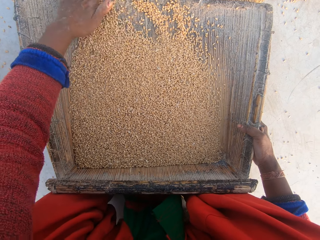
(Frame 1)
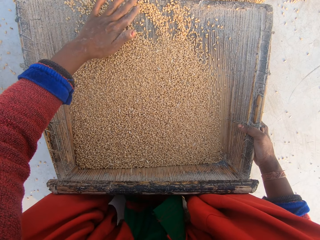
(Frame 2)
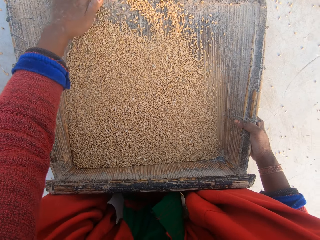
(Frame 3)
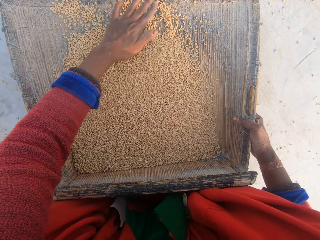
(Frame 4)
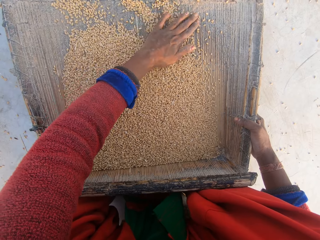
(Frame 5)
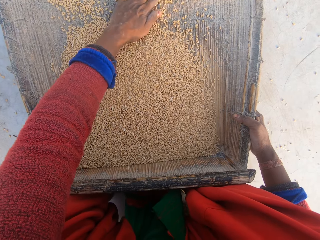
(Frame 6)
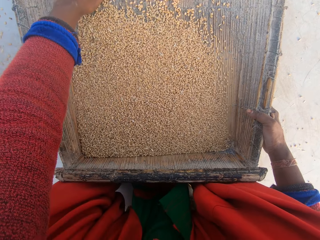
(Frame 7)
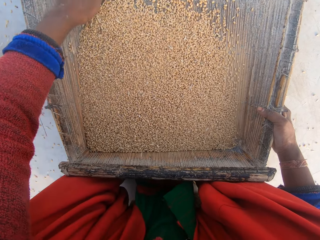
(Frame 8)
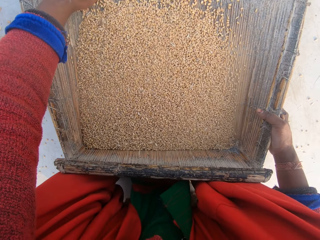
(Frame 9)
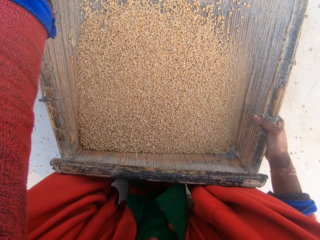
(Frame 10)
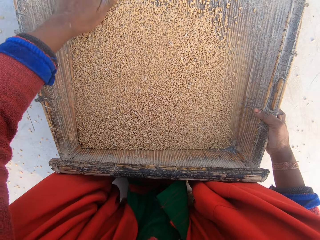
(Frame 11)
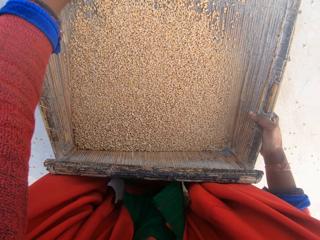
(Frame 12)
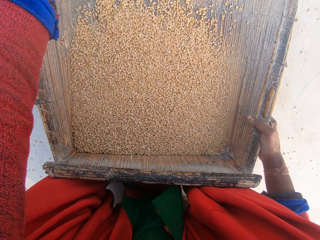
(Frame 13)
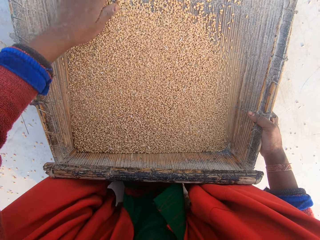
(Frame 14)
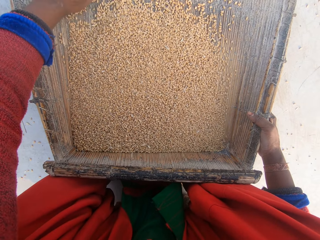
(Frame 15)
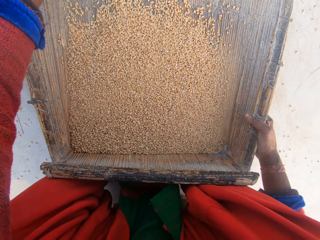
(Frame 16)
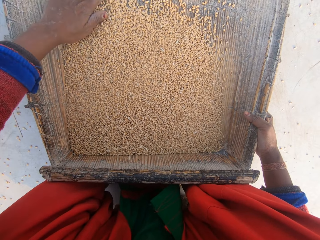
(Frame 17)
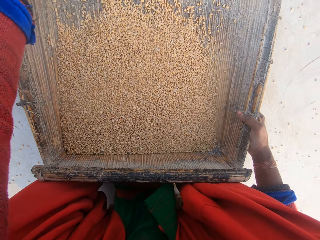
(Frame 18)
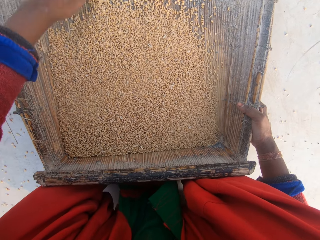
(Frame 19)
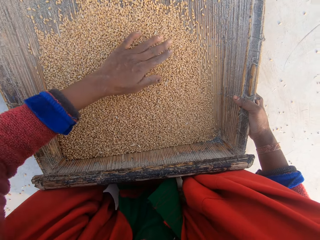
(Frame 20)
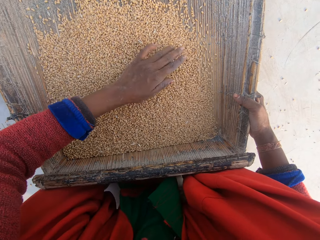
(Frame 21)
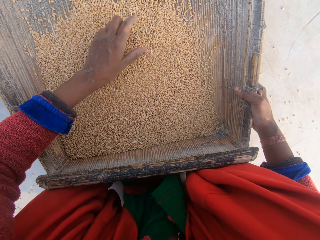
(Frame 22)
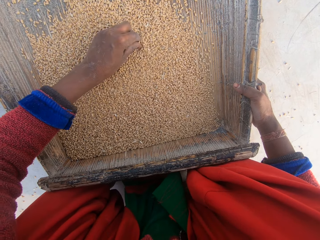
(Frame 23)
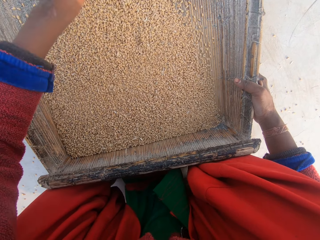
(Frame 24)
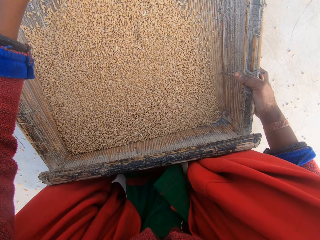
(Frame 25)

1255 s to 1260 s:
The camera wearer touches the maize on the sieve.

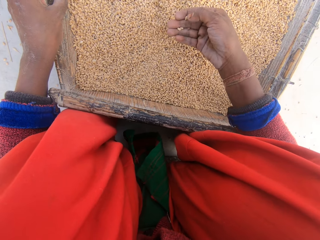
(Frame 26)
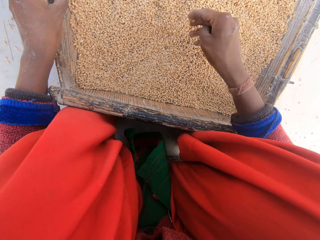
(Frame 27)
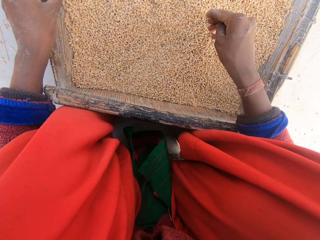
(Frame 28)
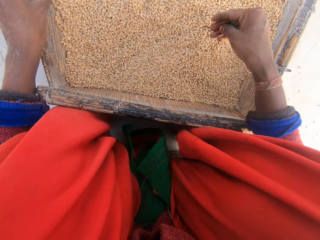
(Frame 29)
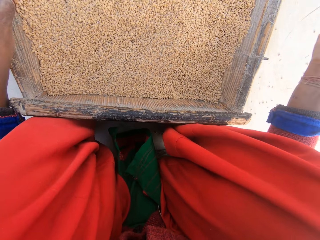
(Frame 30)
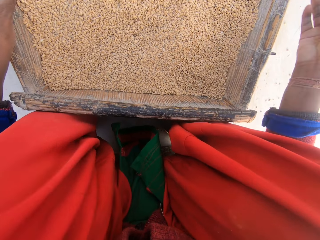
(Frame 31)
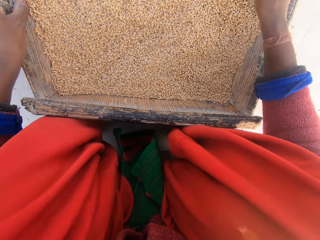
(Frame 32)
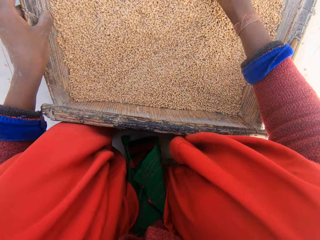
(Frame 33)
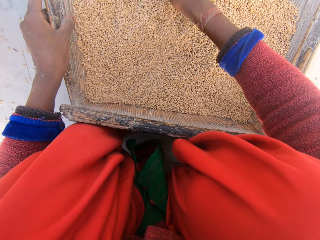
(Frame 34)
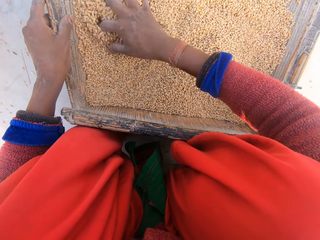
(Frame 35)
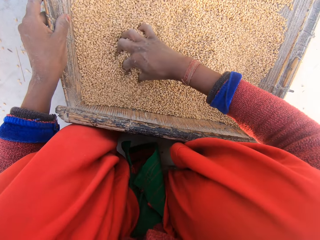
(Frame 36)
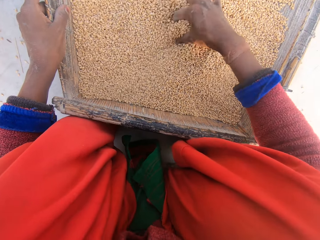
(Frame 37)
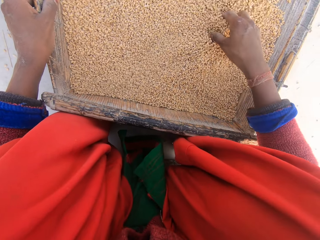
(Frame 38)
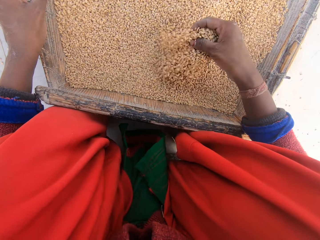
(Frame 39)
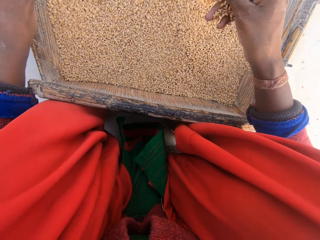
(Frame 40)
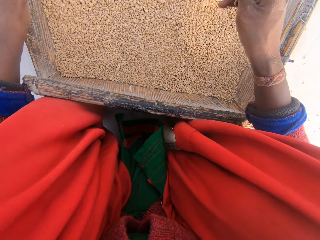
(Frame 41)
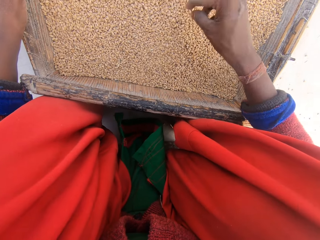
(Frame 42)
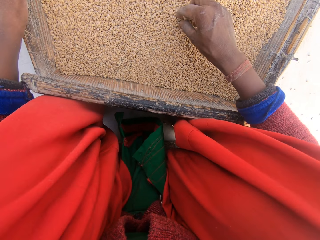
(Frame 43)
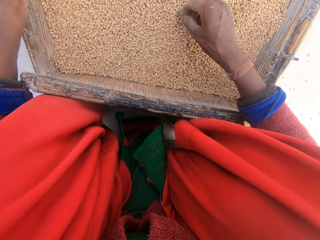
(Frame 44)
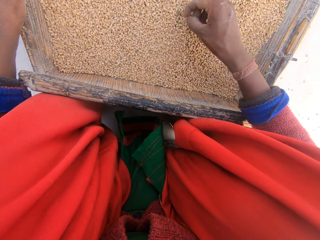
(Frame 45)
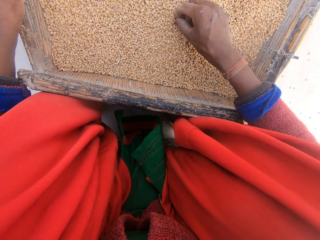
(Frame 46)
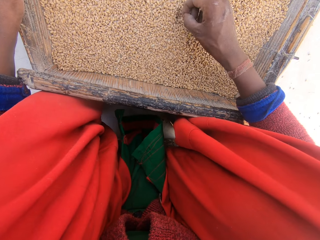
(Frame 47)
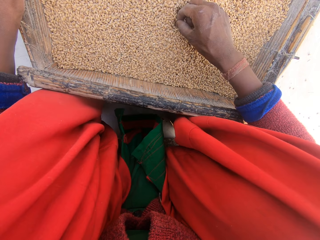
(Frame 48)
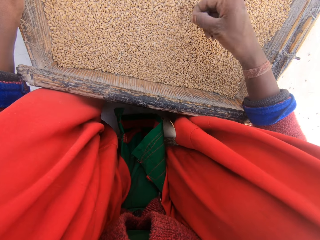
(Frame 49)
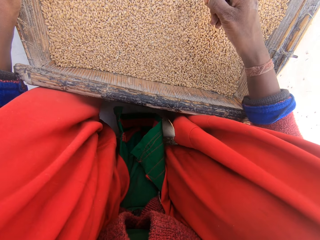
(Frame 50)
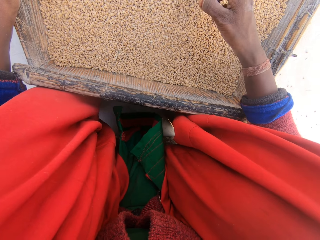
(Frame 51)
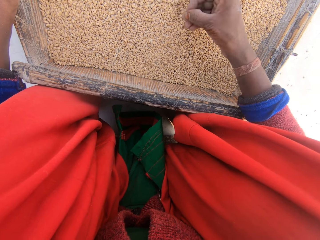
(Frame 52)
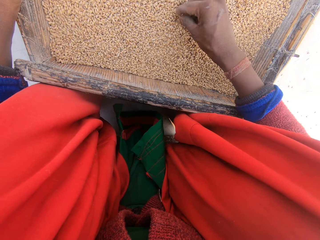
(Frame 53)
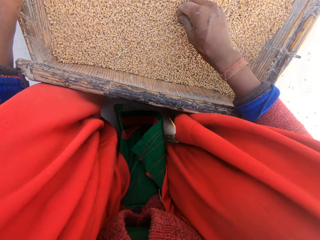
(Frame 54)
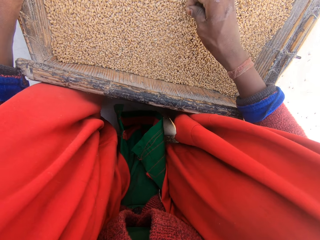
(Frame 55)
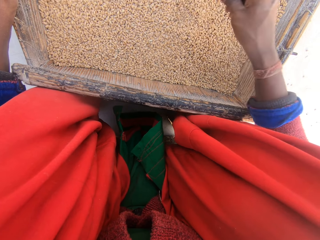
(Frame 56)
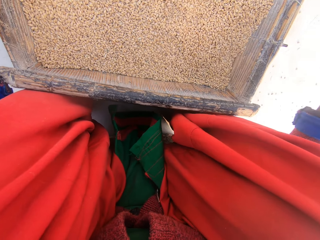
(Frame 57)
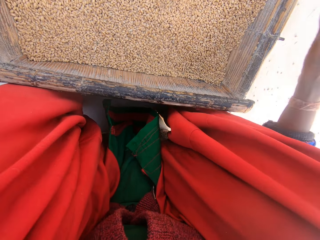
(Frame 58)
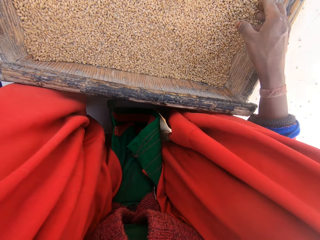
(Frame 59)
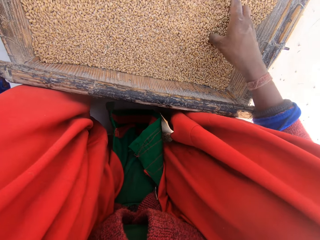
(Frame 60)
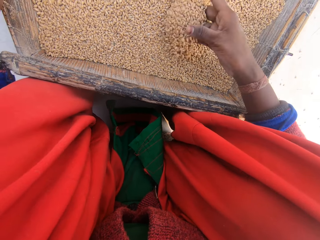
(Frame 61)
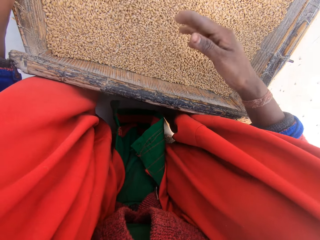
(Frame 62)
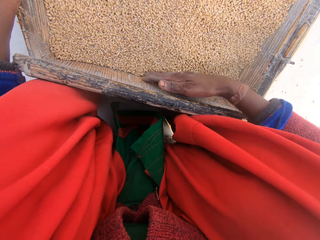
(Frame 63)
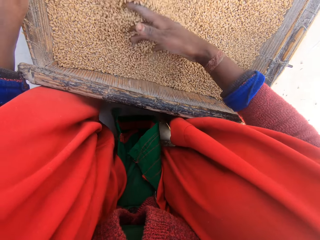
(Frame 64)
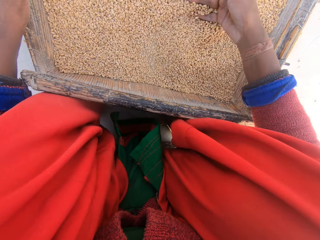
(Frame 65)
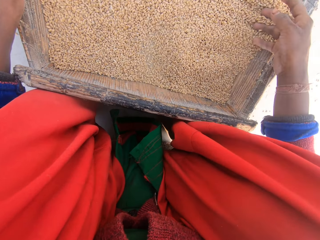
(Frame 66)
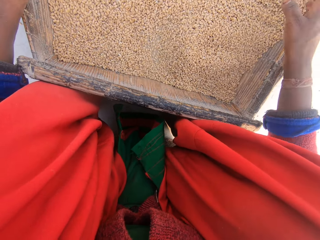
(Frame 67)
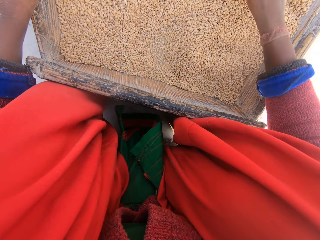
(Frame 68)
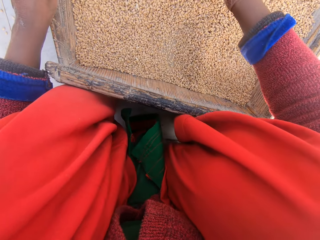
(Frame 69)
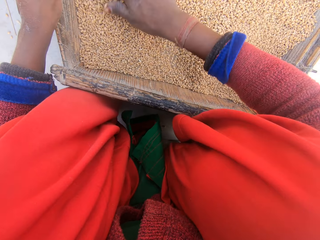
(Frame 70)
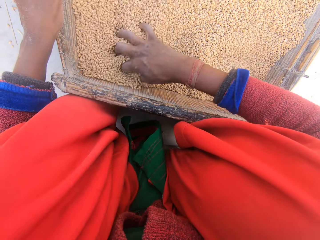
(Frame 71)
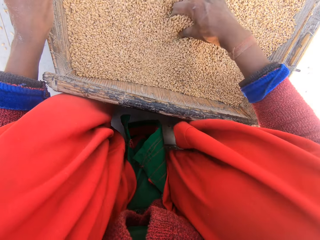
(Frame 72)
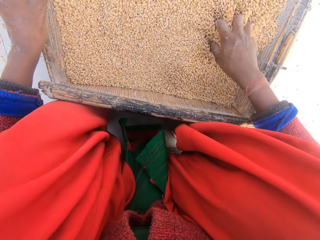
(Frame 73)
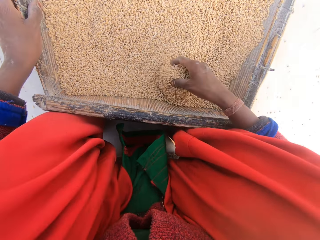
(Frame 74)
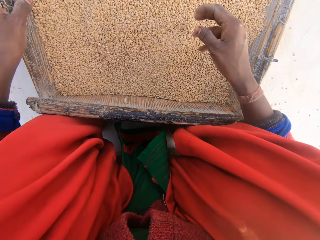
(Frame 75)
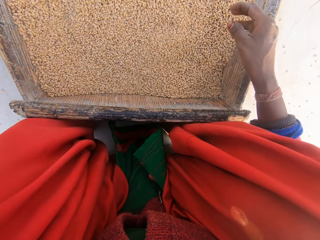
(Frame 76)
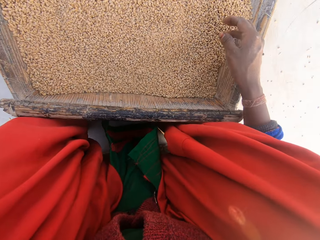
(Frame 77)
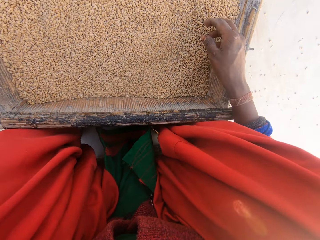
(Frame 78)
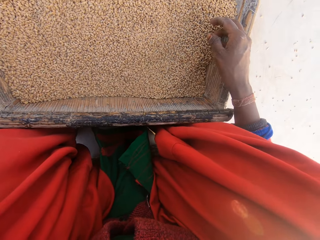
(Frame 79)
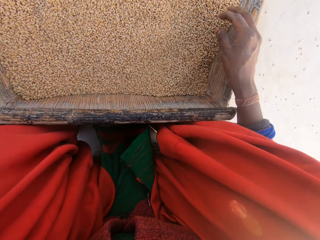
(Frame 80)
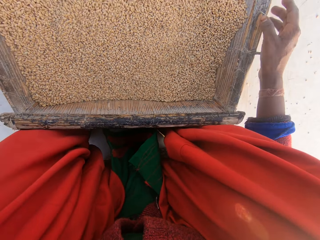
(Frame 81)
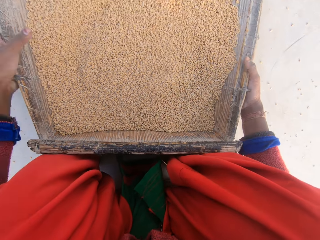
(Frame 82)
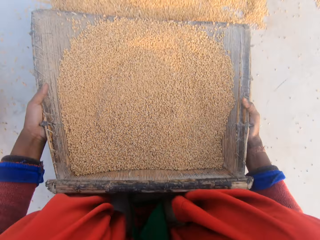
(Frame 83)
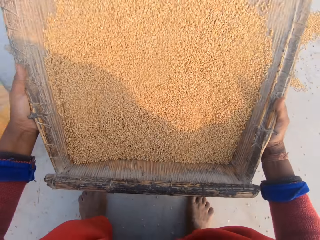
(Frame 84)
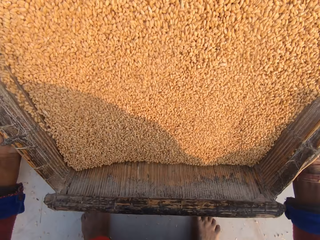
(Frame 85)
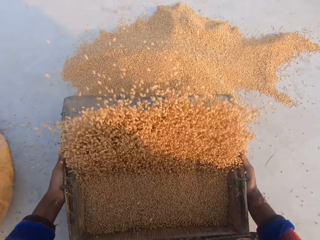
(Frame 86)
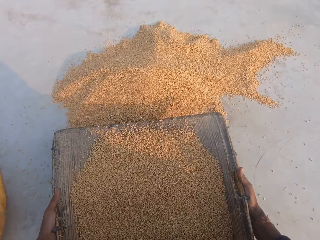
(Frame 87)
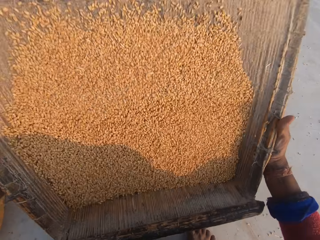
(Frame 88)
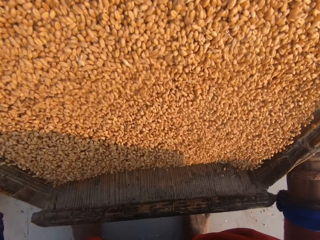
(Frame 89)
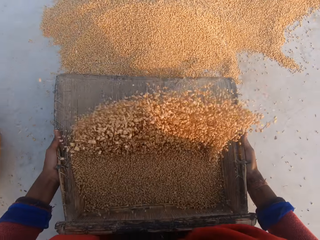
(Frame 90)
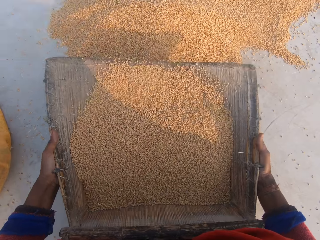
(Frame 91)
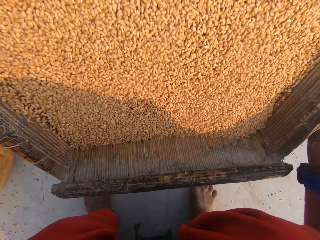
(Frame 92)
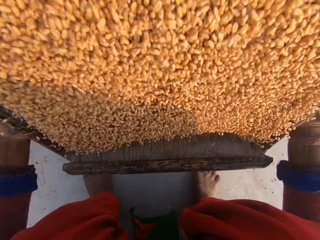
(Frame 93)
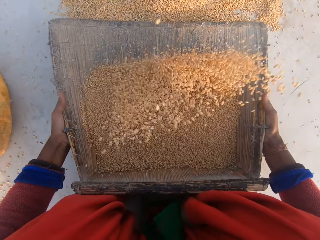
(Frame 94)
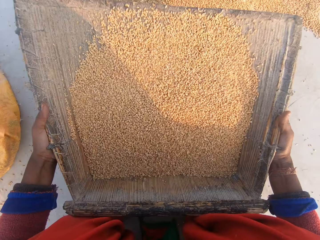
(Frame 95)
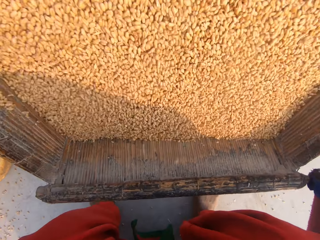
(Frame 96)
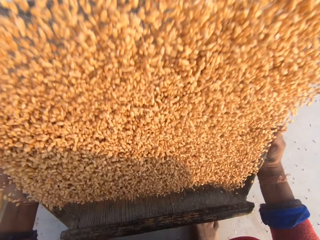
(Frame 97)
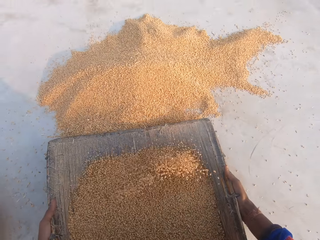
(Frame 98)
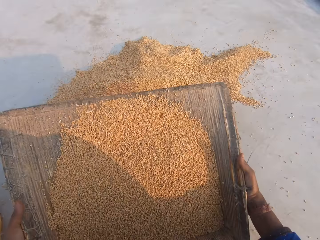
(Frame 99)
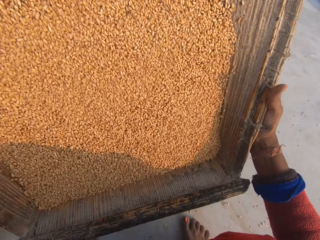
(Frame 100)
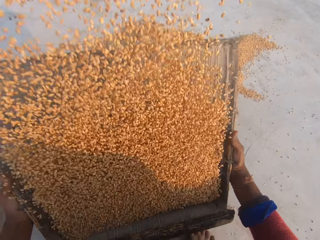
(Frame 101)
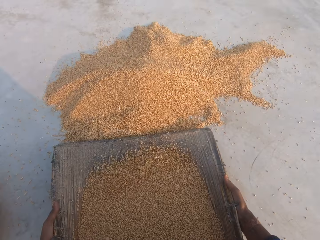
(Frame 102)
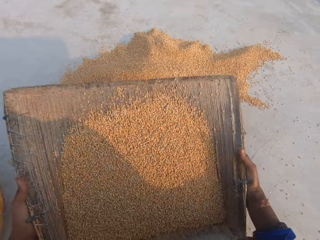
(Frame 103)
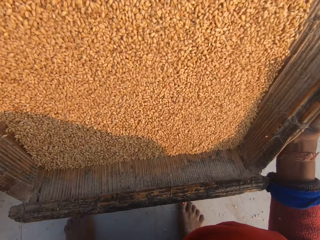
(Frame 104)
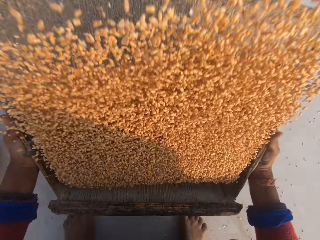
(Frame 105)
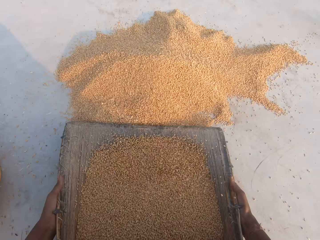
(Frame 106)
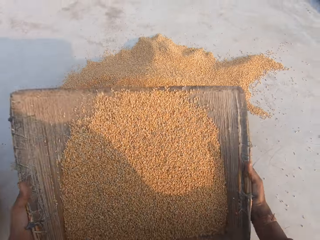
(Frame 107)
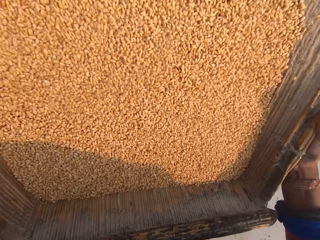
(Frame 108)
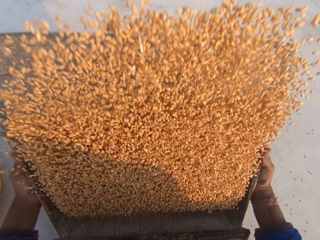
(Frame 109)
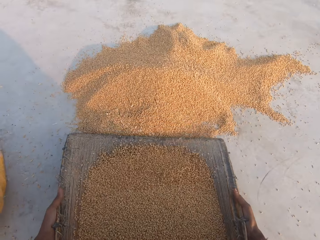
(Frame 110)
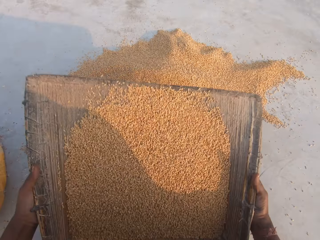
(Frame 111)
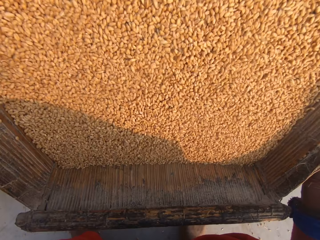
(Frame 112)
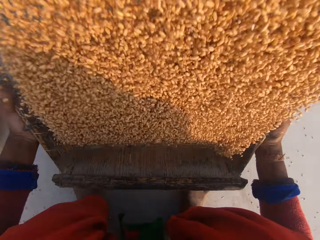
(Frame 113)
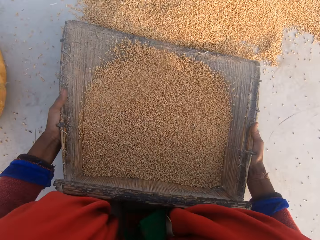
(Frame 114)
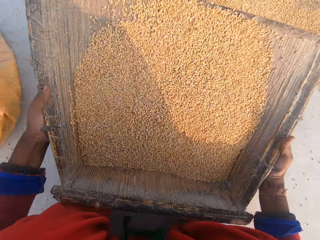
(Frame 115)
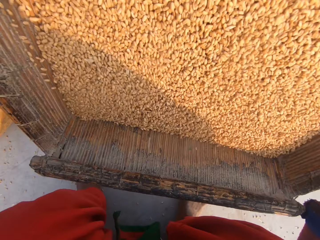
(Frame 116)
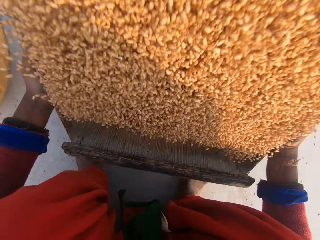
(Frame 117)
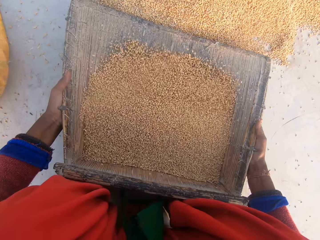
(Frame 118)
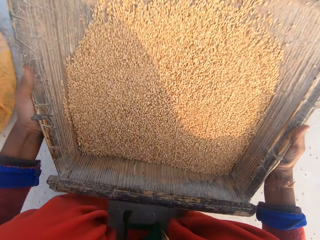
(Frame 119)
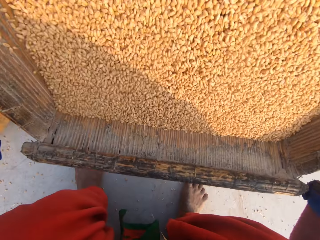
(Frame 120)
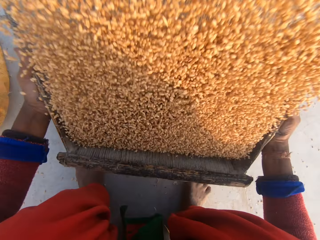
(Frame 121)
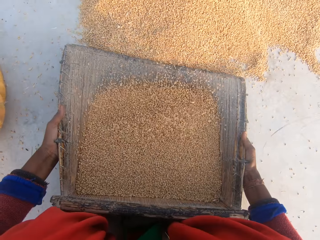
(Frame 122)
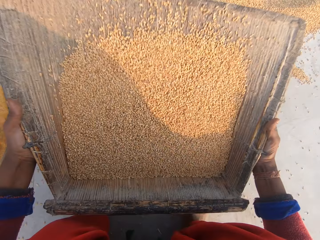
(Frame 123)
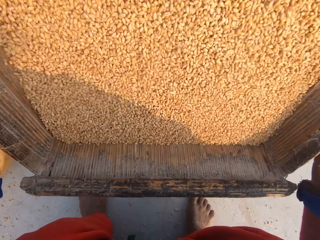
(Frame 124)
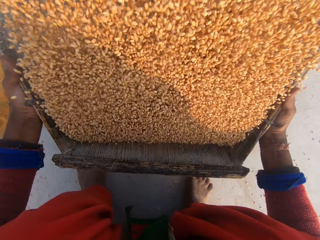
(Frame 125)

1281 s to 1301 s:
The camera wearer throws the maize. They touch the maize on the sieve. They pick the maize on the sieve. They throw the maize. They touch the maize on the sieve. They stare at the millet. They pick the sieve on the ground. They sieve the maize with the sieve. They remove dirt on the millet.
